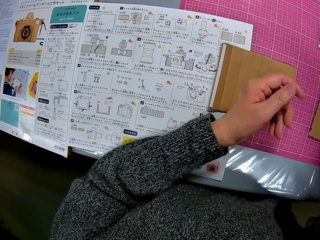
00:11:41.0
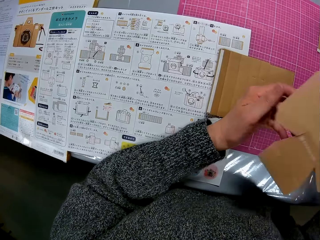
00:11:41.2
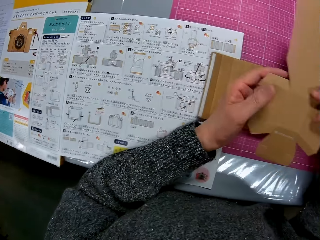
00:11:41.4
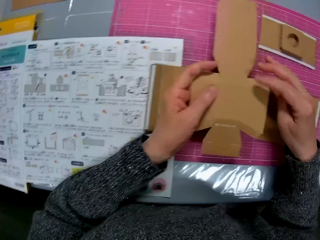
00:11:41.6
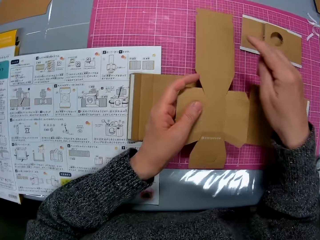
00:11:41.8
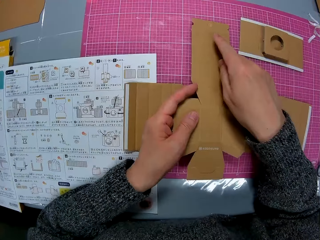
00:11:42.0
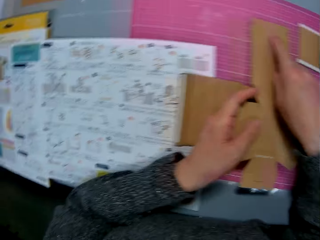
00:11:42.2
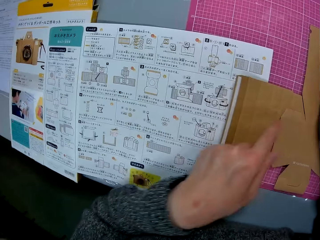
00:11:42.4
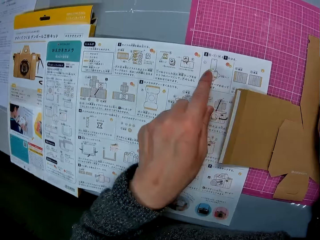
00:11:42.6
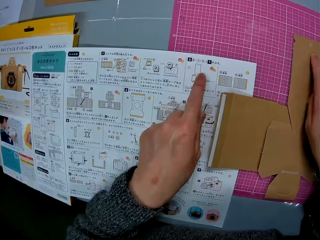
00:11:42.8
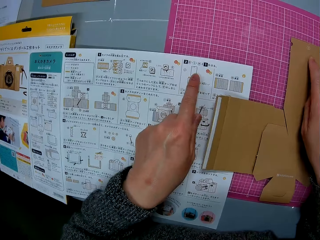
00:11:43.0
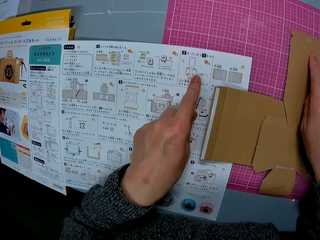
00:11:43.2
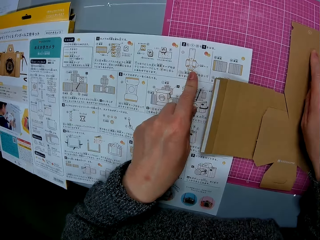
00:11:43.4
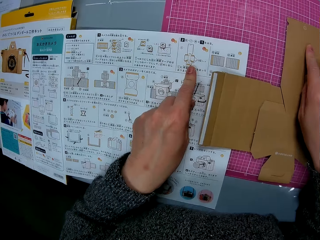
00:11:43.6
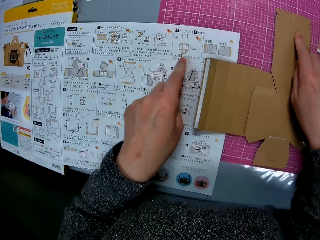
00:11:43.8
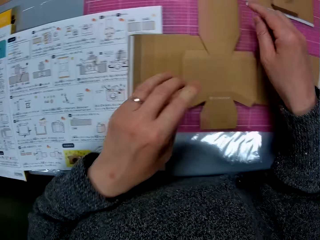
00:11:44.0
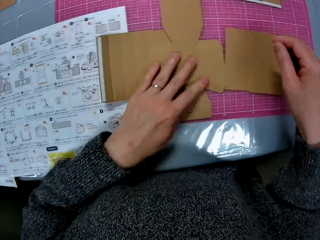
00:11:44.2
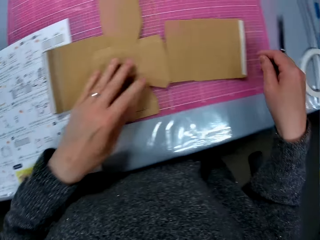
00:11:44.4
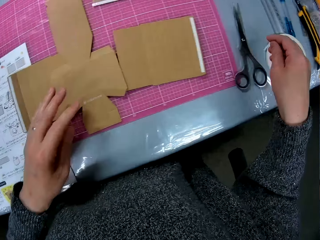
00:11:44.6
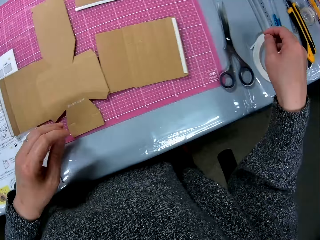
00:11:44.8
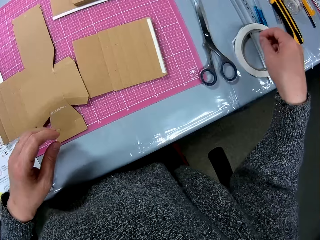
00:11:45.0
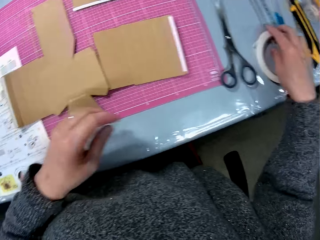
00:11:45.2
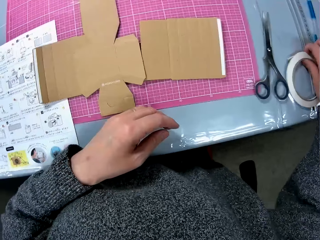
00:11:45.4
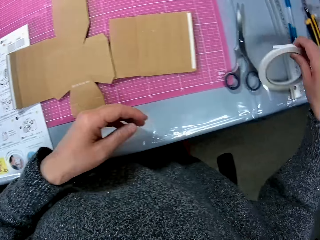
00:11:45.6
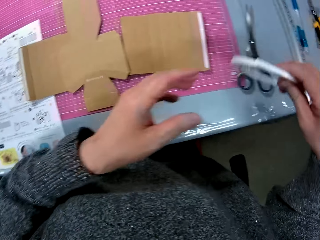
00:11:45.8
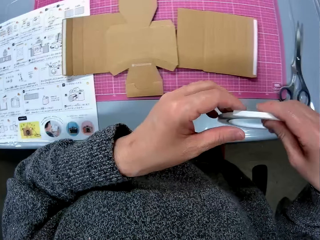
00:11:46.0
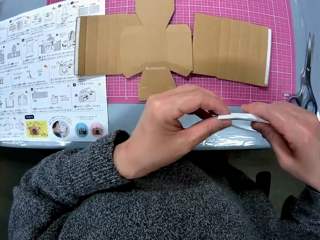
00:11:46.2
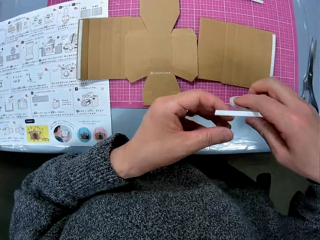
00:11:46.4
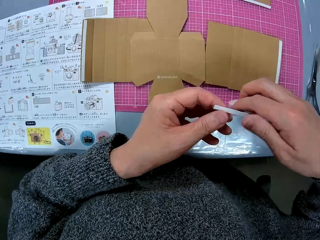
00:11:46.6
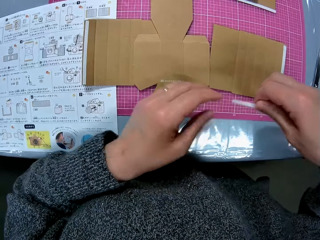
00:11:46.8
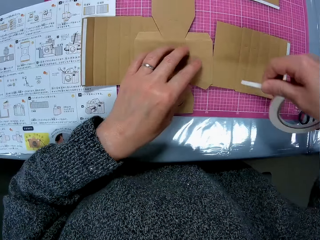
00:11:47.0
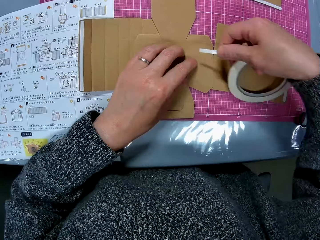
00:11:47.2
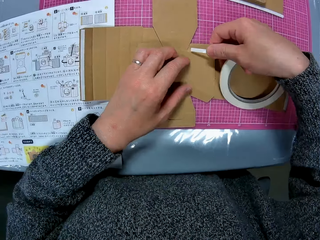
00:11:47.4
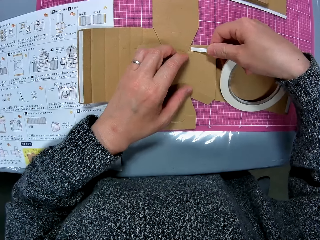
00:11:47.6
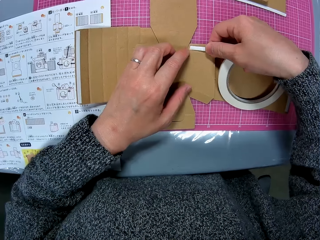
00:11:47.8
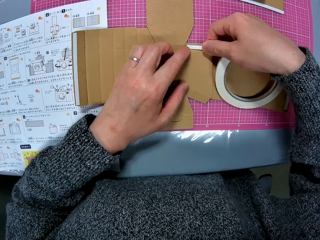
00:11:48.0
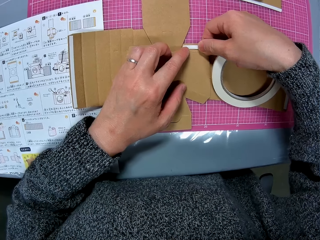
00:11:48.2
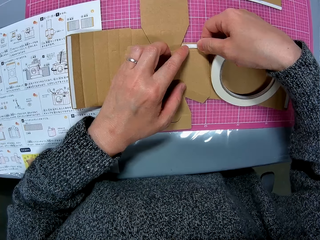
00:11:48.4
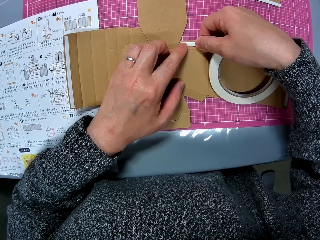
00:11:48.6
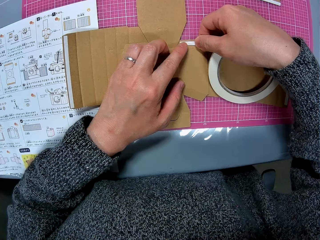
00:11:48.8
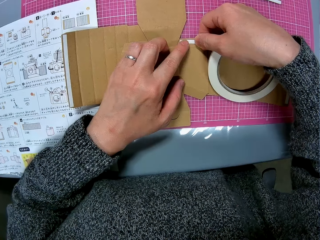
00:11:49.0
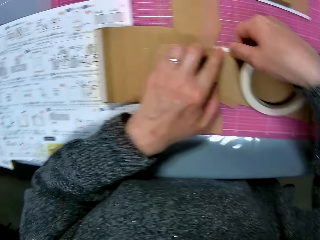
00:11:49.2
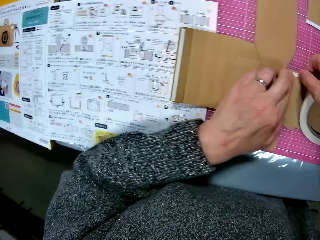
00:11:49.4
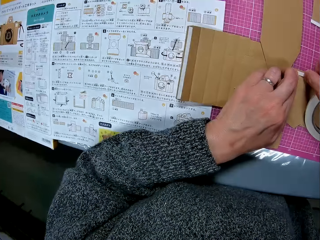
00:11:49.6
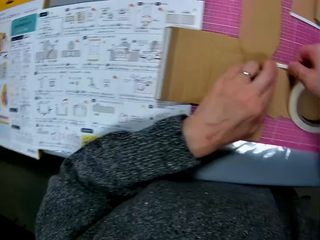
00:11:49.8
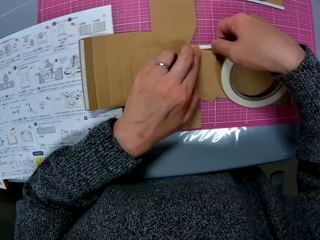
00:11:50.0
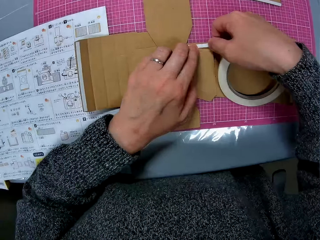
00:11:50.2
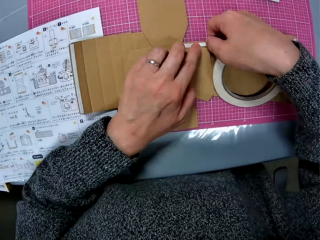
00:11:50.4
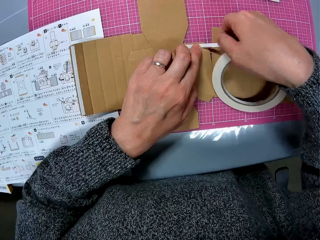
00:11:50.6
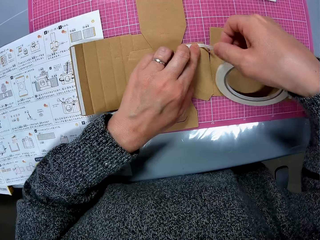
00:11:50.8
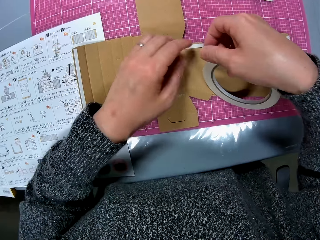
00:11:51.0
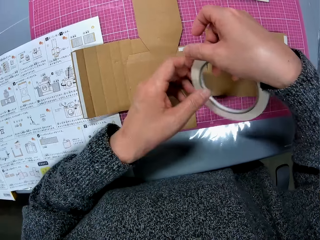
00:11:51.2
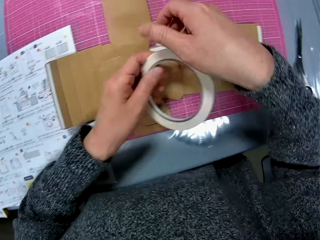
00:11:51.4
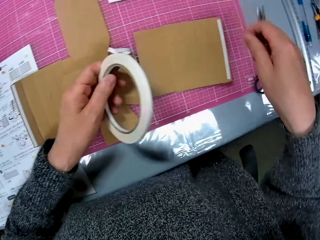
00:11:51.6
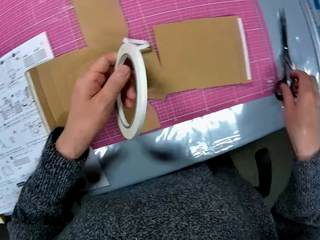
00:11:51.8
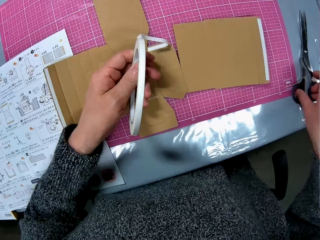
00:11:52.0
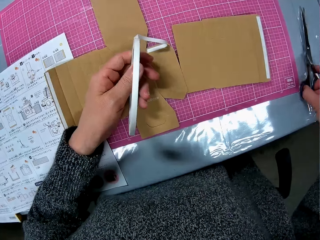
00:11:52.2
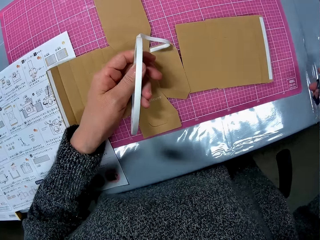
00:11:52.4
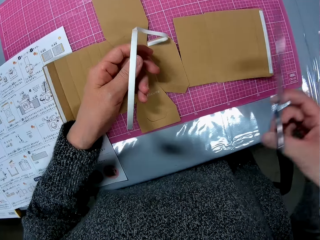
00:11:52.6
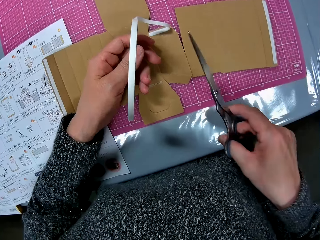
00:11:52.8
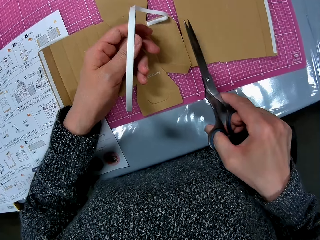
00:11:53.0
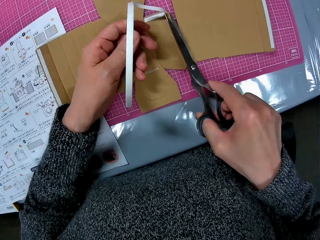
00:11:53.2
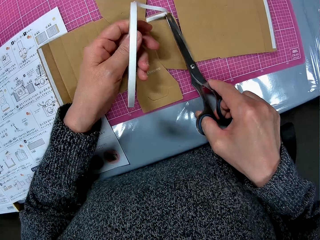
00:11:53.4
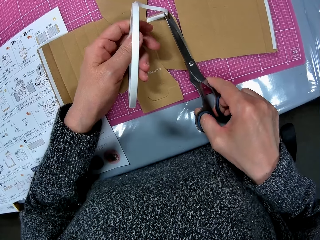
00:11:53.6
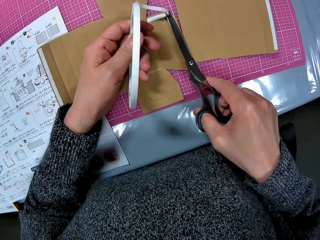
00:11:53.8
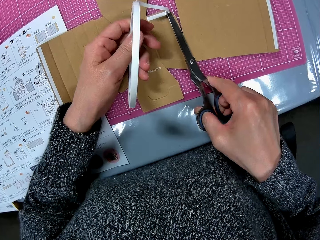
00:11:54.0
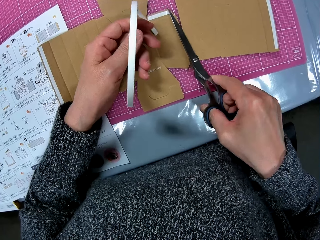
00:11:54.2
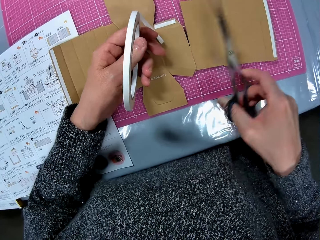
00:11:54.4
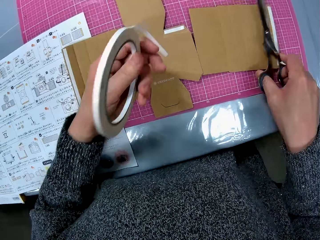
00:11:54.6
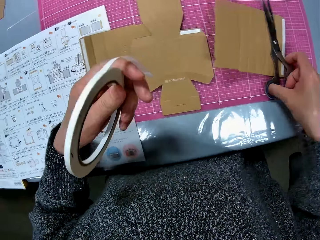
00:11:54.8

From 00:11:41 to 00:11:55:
The camera wearer passes the paperboard or cardboard paper to the left hand. She turns the cardboard paper in her hands to the other side. She points at the paperboard and puts the paperboard on the cutting mat. She looks at the manual and points at the manual. She places her left index finger on the book. She touches the paperboards. She picks up a cello tape or mask tape from the table with her right hand. She touches the mask tape. She holds the cello tape with her two hands. She tapes the cardboard papers on the table with the cello tape. She looks at the manual. She puts the mask tape on the paperboard. She passes the mask tape to the left hand. She picks up a pair of scissors from the table with her right hand. She cuts the mask tape with the scissors.

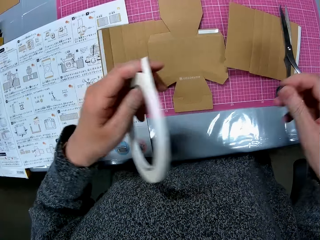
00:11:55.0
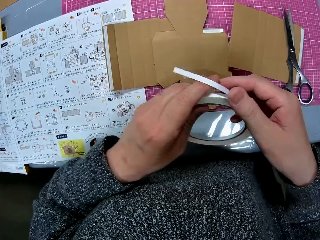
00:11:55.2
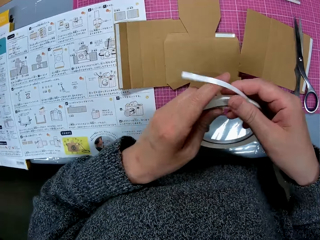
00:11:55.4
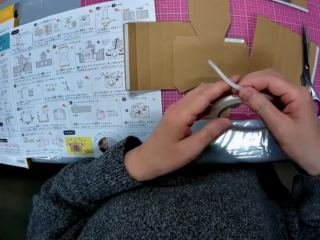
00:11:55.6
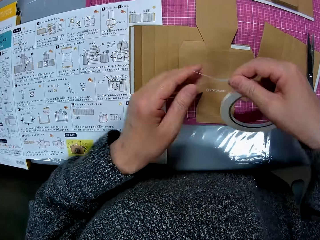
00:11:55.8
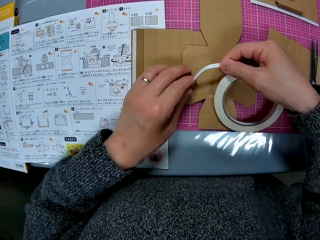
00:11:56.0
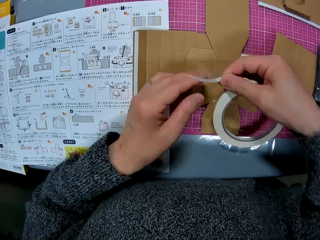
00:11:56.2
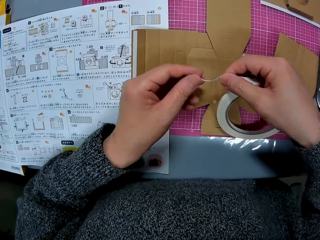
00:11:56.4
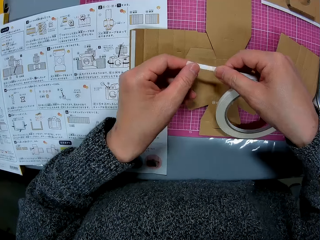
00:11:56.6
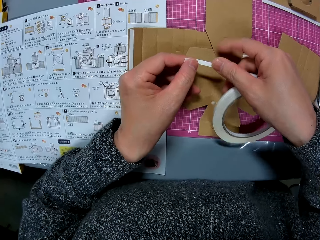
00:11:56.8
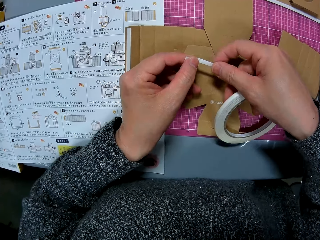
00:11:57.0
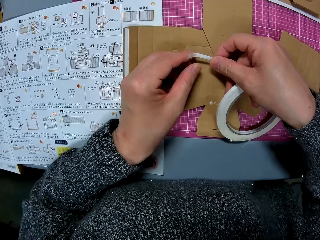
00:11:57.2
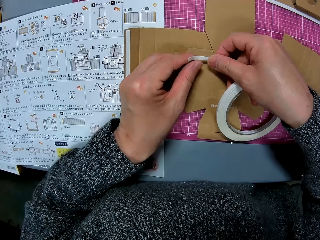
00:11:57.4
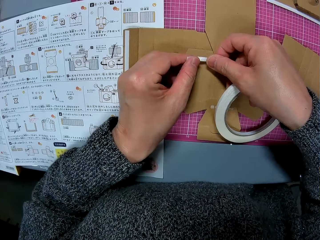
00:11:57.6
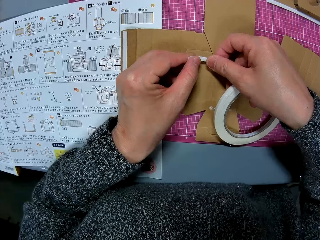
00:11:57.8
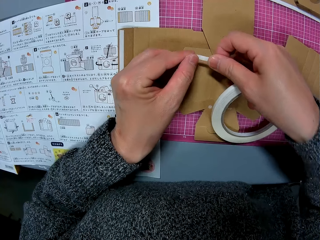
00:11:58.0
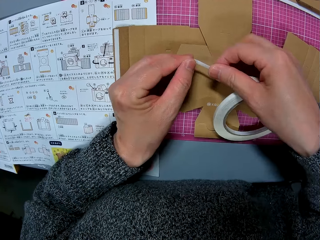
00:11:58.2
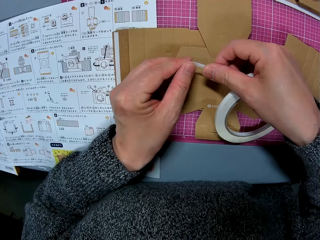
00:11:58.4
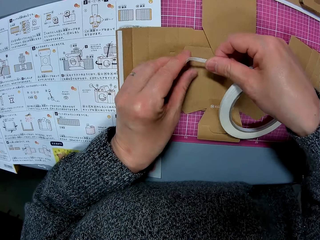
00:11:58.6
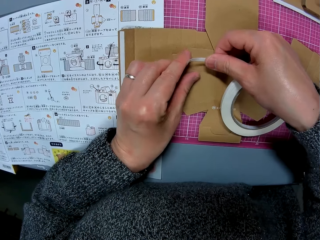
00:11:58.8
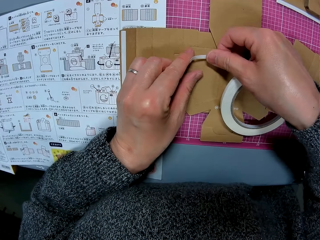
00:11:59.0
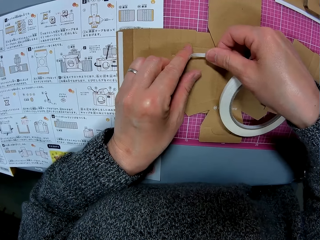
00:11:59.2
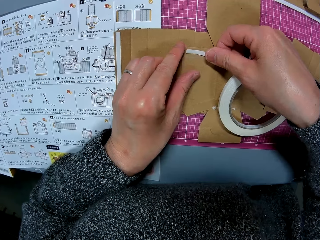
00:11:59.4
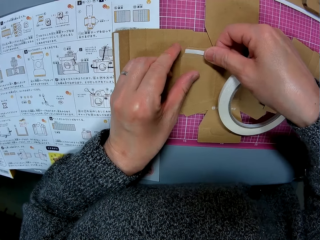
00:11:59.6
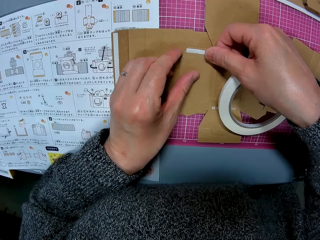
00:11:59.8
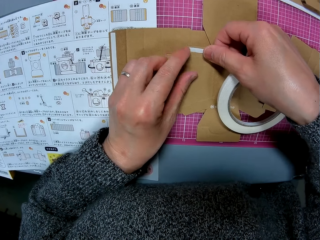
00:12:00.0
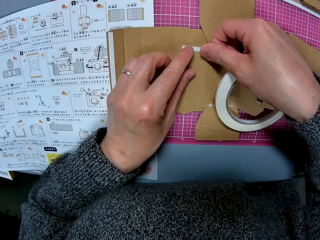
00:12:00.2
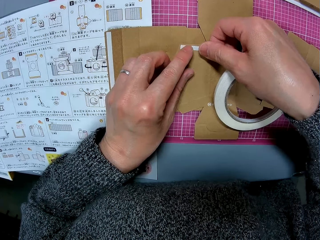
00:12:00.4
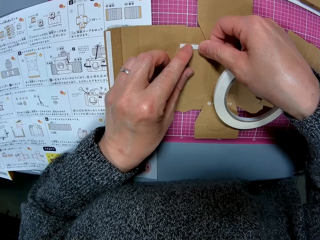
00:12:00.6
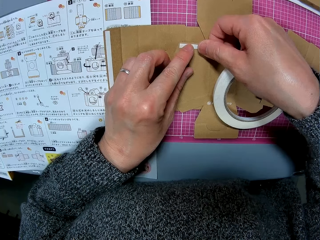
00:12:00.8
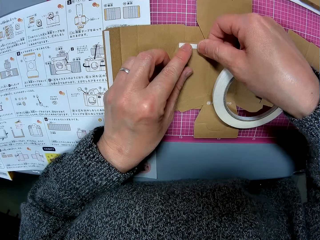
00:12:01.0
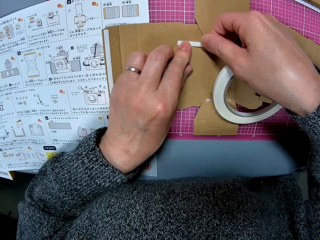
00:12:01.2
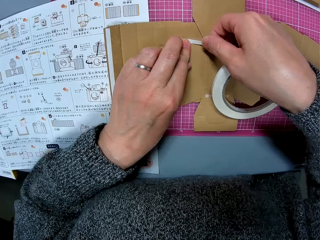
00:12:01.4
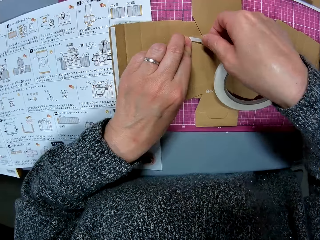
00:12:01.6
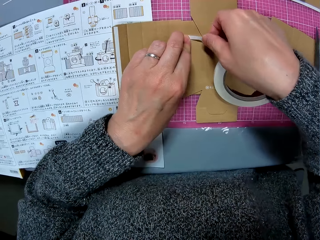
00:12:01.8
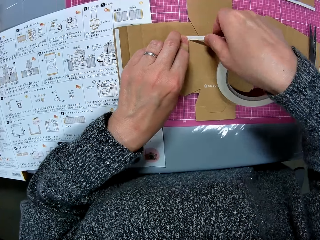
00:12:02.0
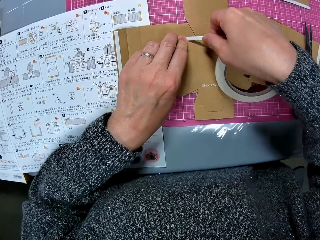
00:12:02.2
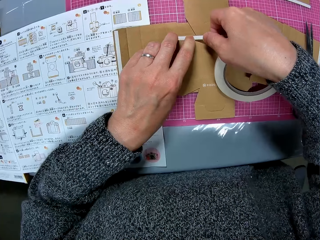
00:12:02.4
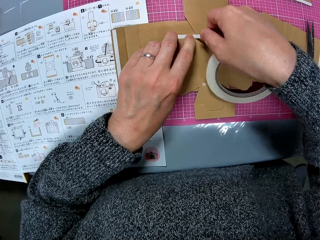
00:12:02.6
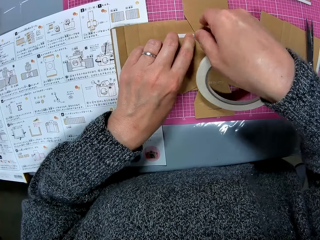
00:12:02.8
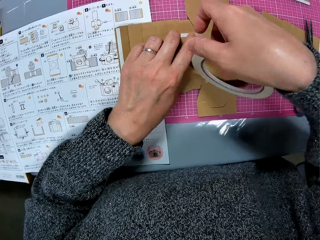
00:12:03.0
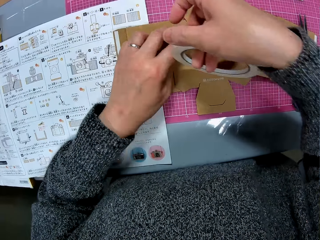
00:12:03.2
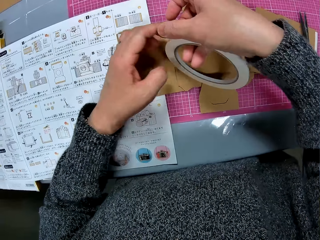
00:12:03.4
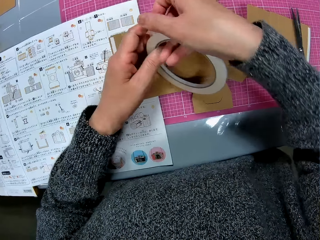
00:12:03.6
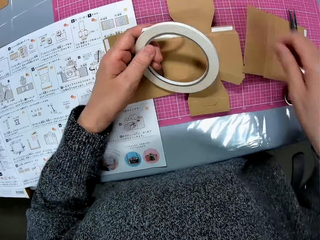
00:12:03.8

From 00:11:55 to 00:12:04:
The camera wearer puts the scissors on the cutting mat. She passes the mask tape or cello tape to the right hand. She holds the cello tape with her two hands. She tapes the cardboard paper or paperboard with the cello tape.
